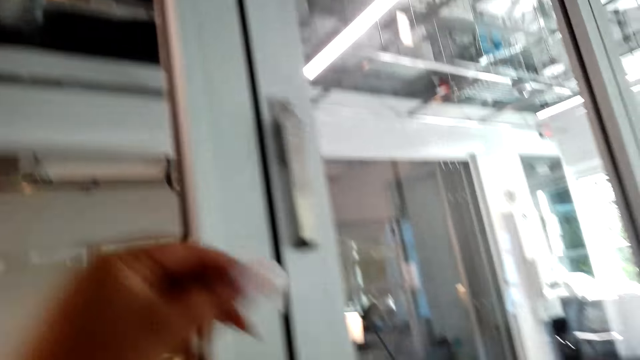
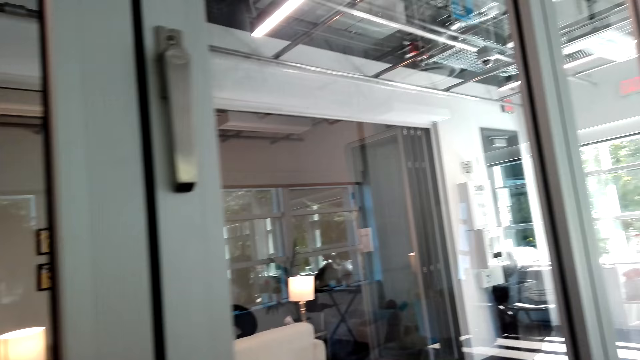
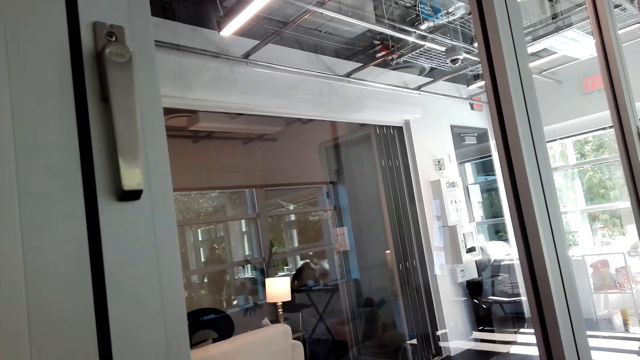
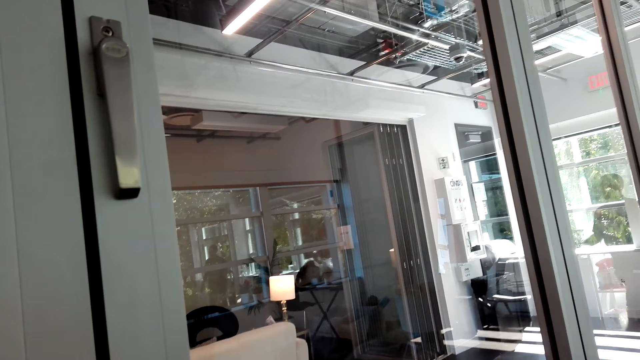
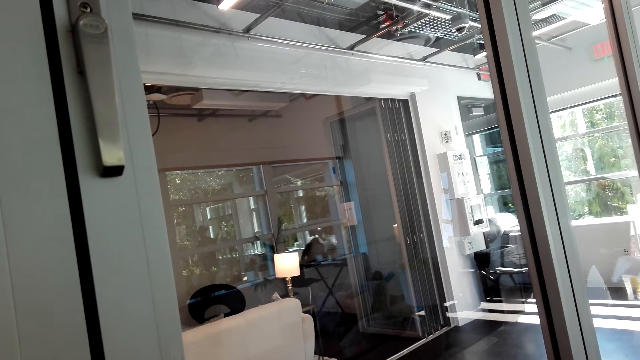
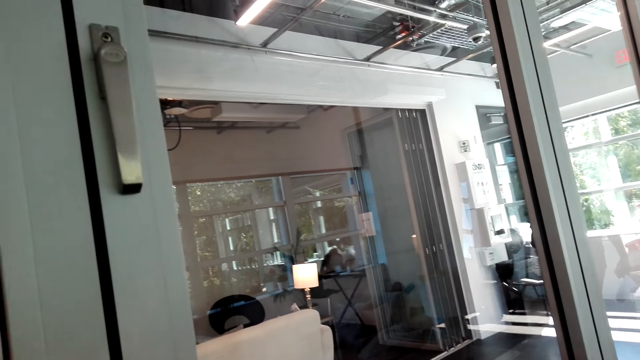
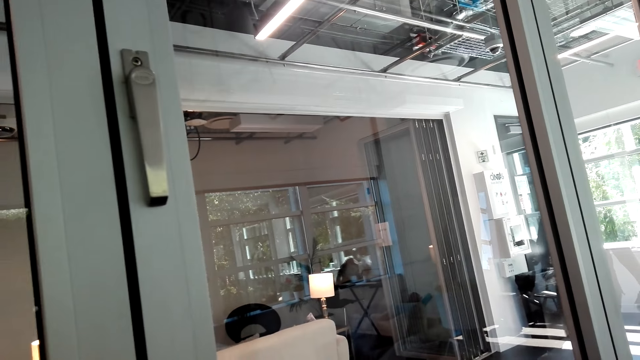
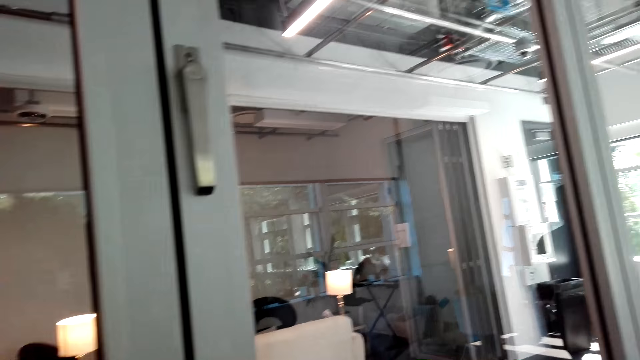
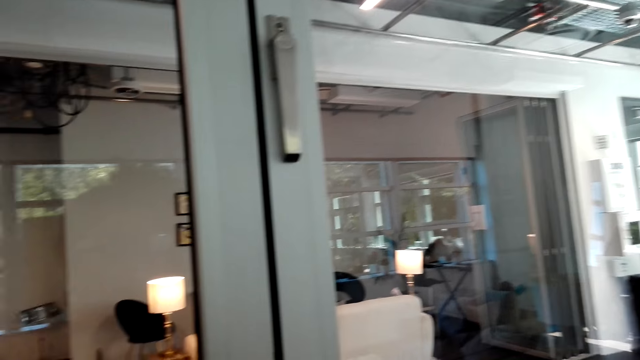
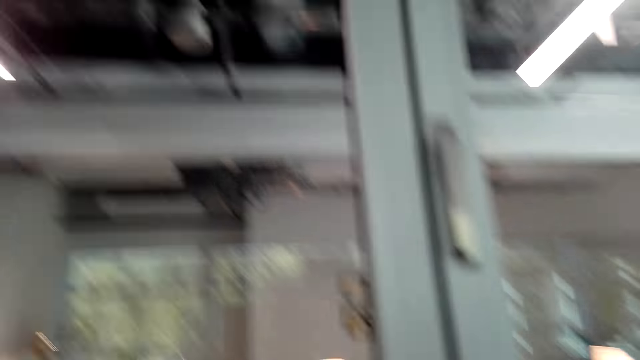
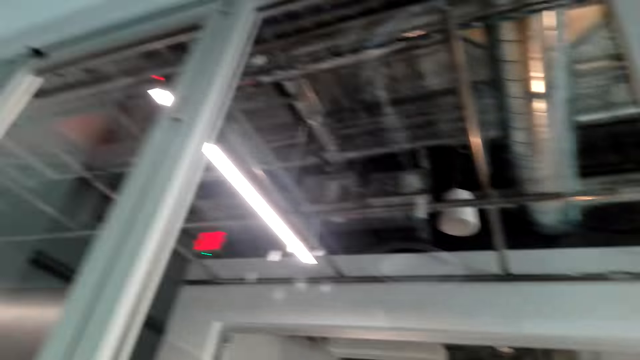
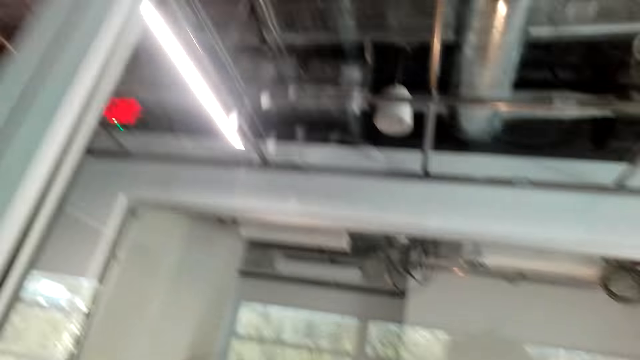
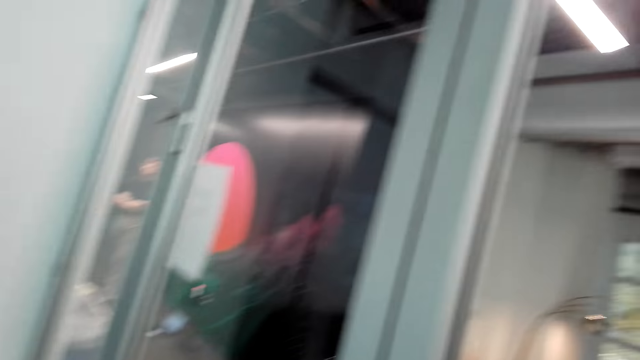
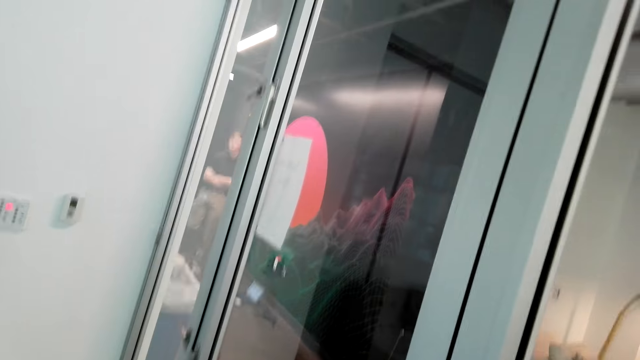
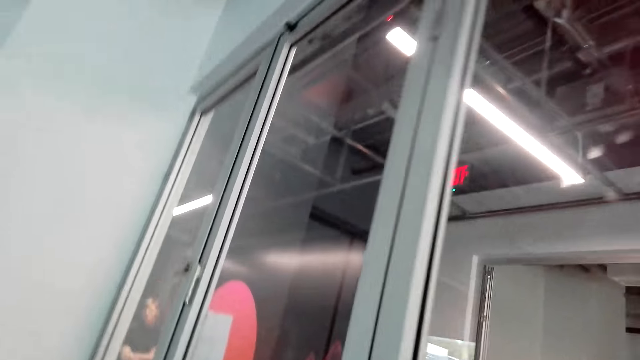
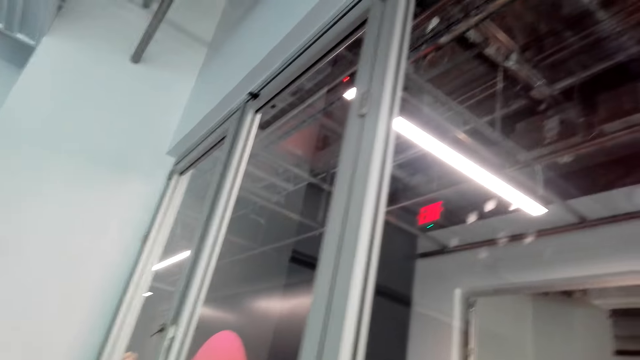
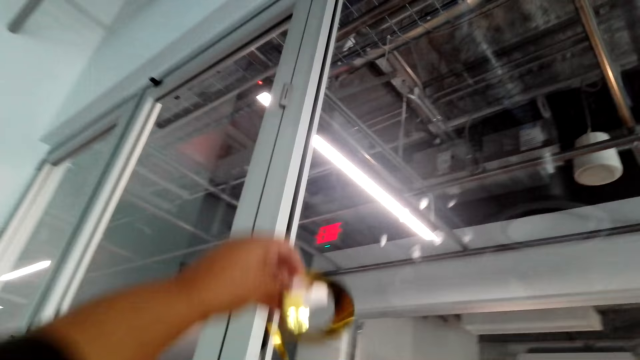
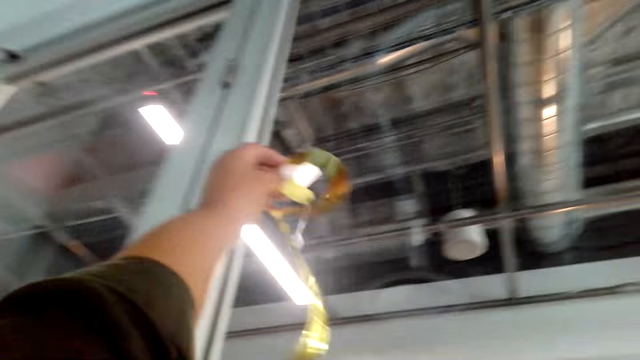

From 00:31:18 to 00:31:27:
The camera wearer removes the sticker from the window and picks up tape.

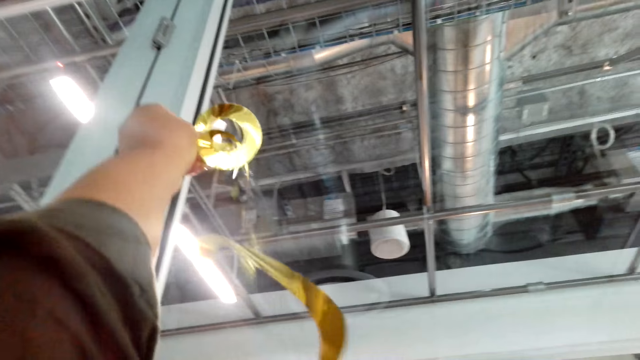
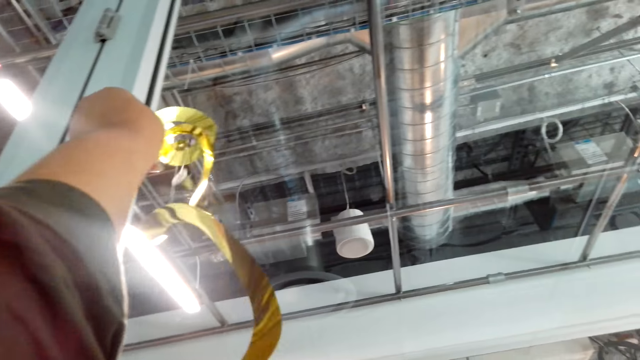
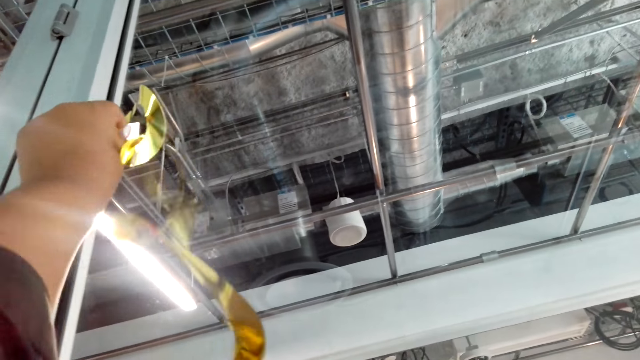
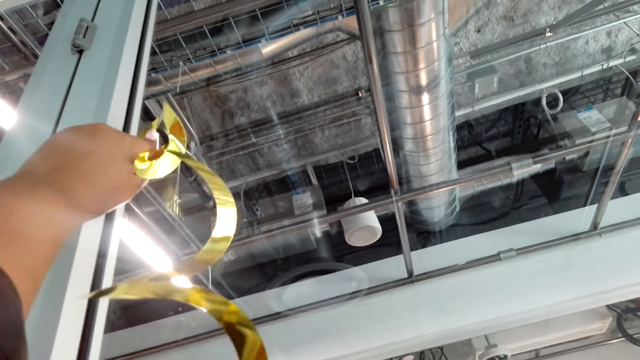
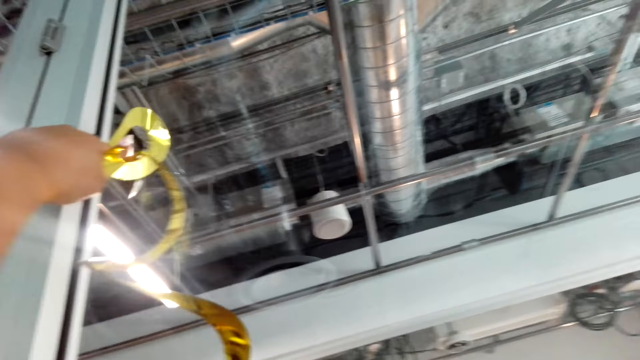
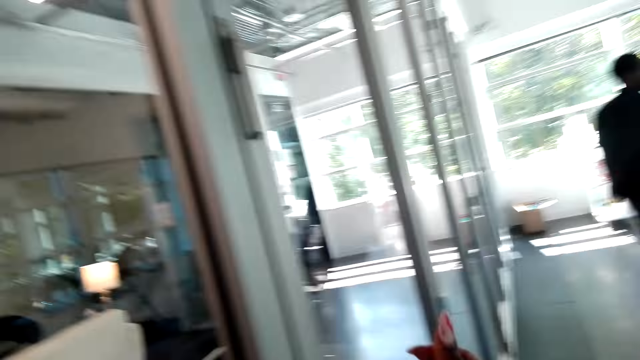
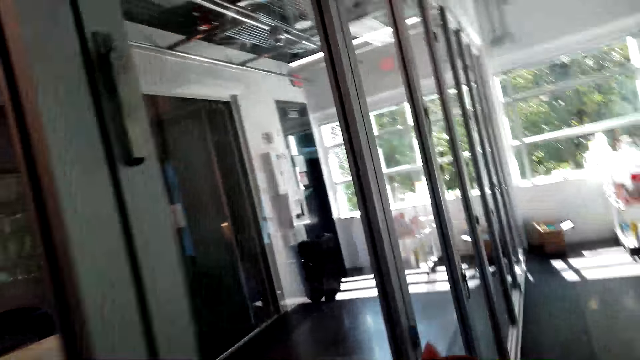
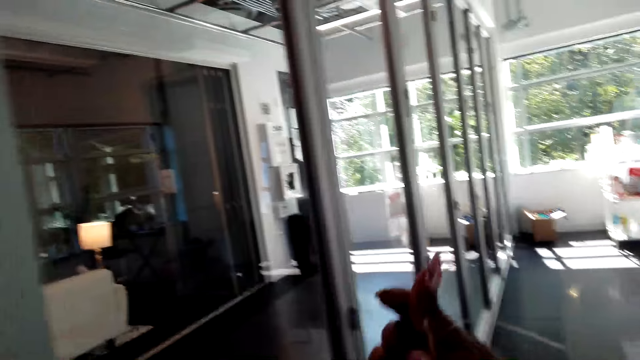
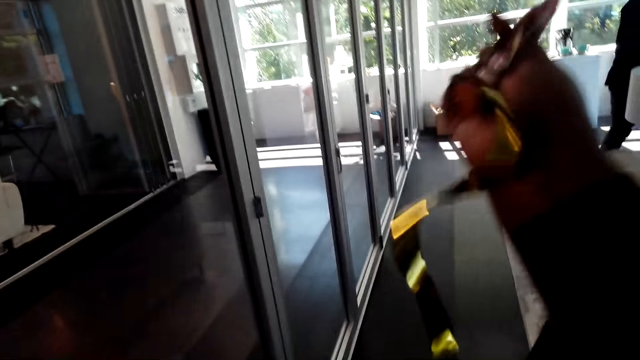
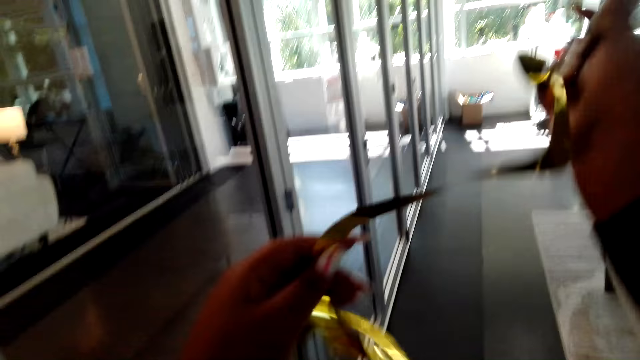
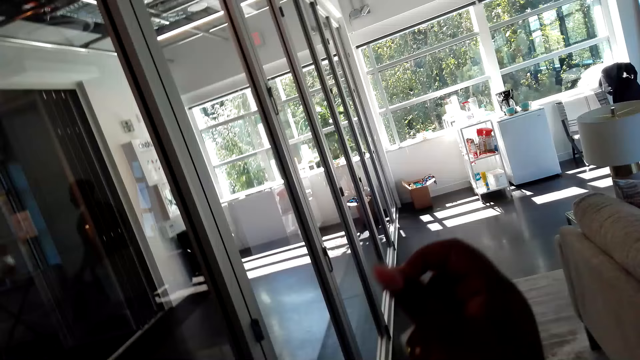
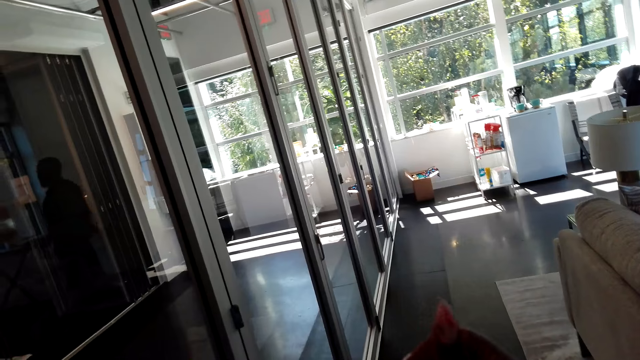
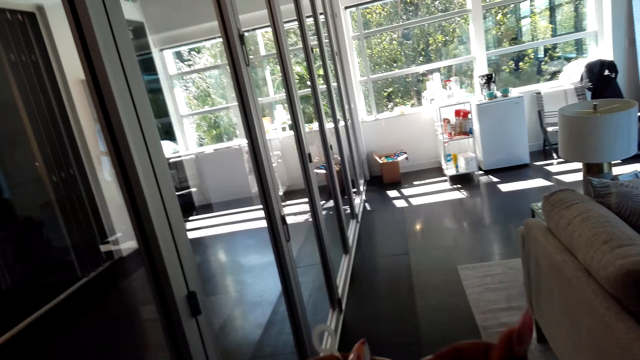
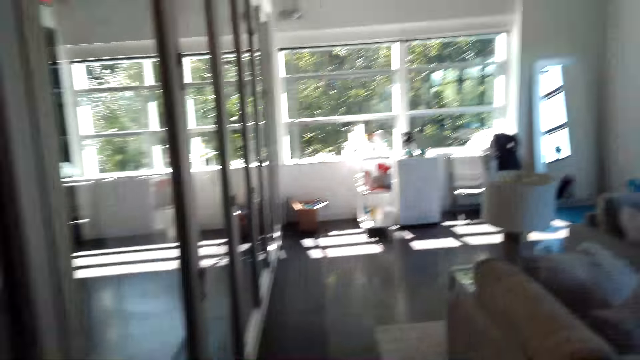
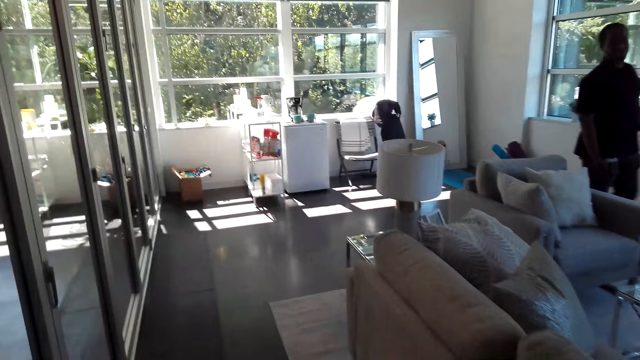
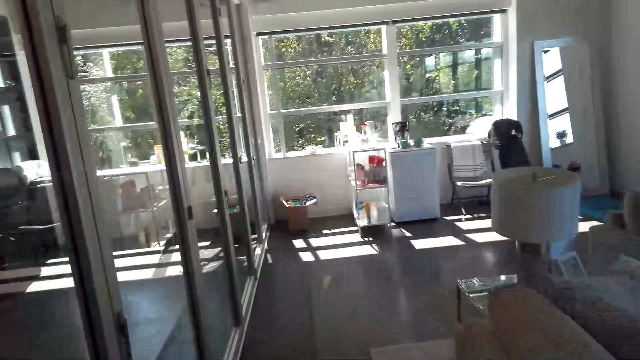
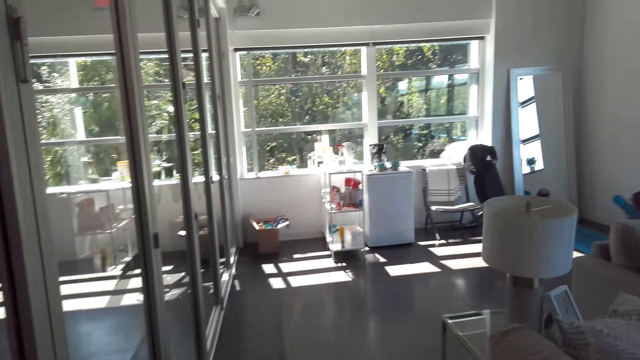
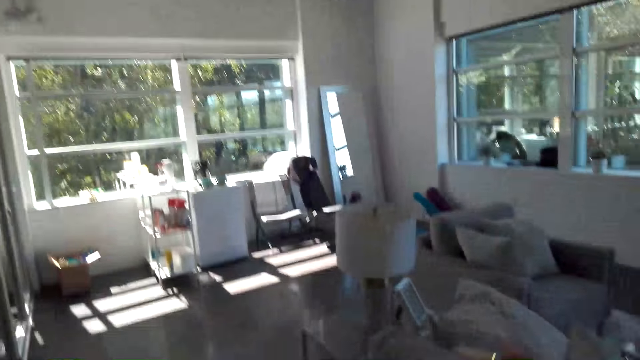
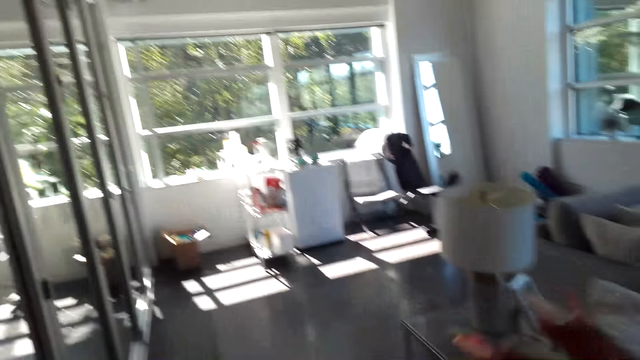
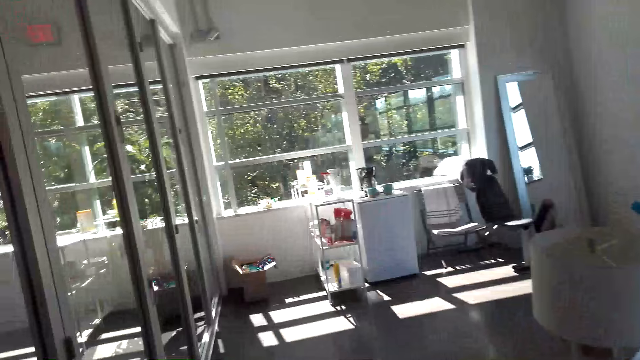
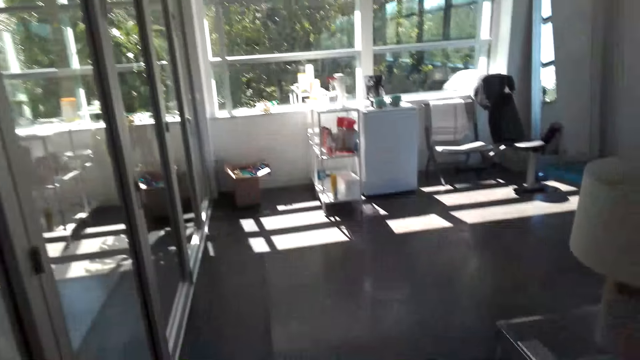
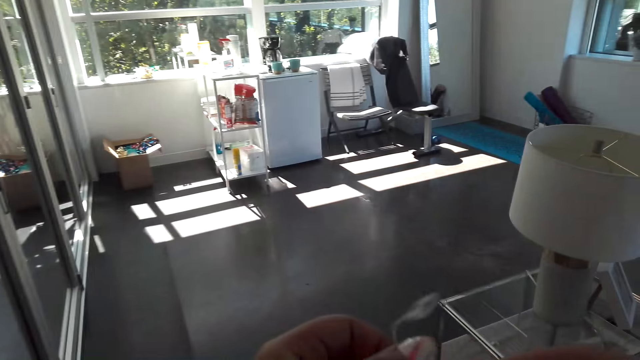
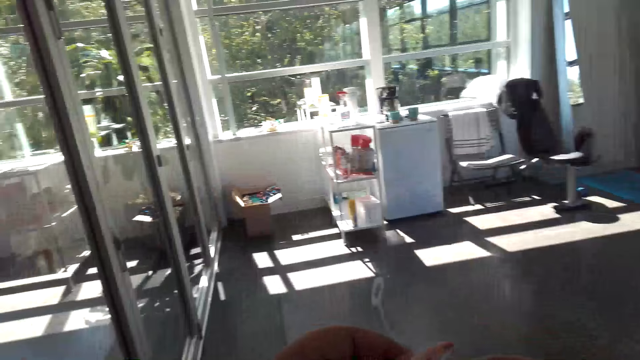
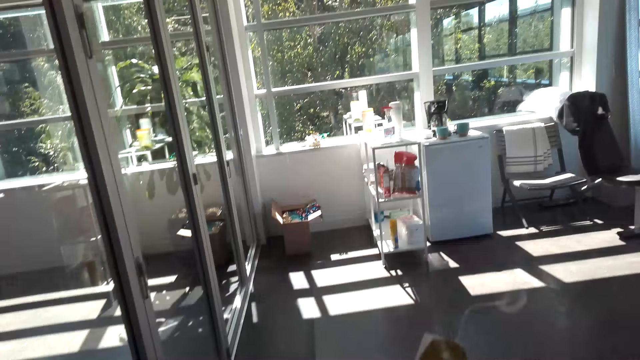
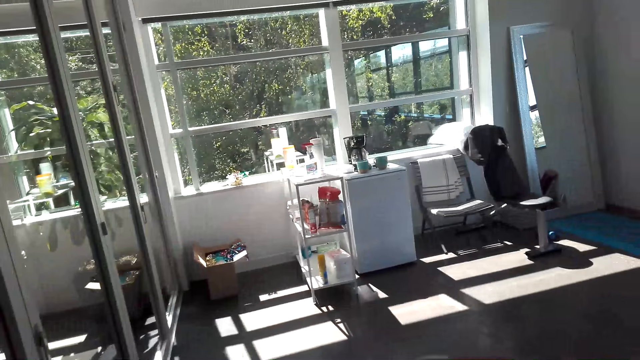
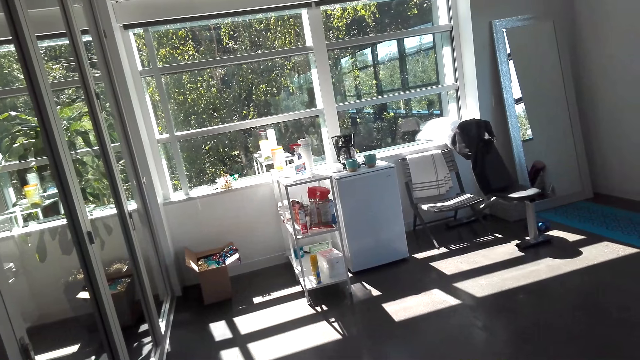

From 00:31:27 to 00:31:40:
The camera wearer sticks the flower on the window. They pull up the flower. A man walks around the room.
